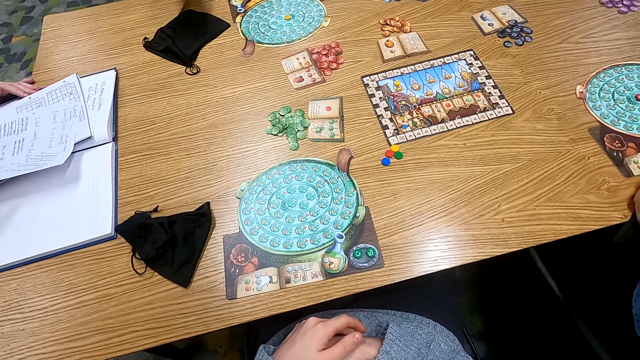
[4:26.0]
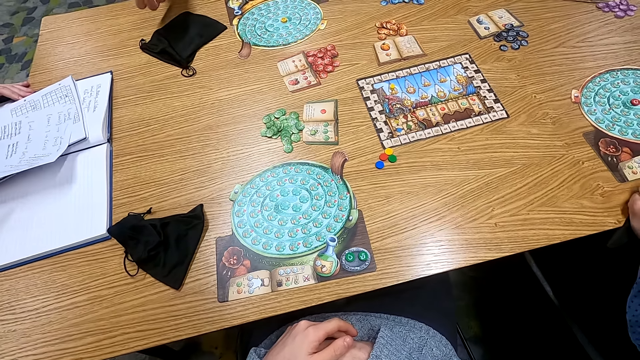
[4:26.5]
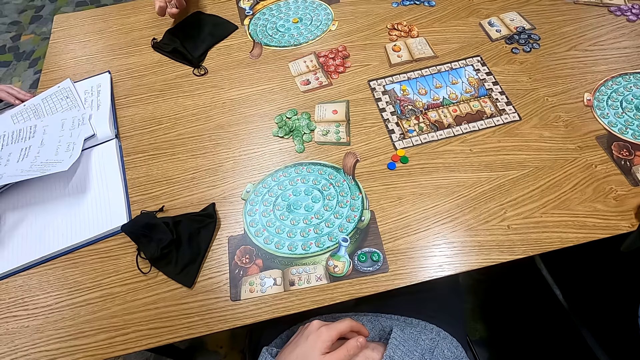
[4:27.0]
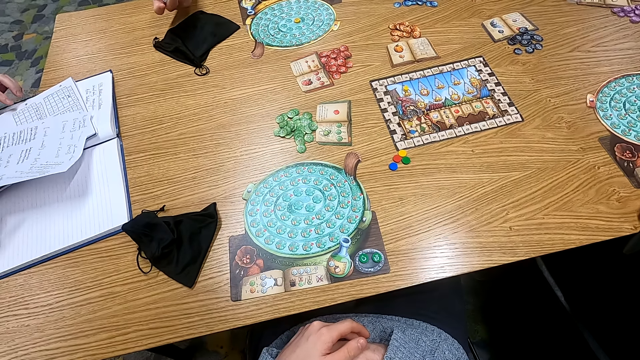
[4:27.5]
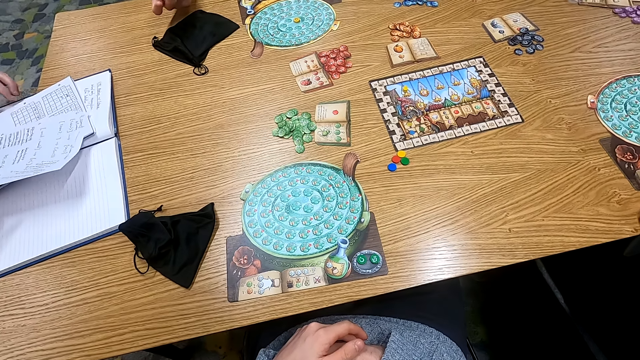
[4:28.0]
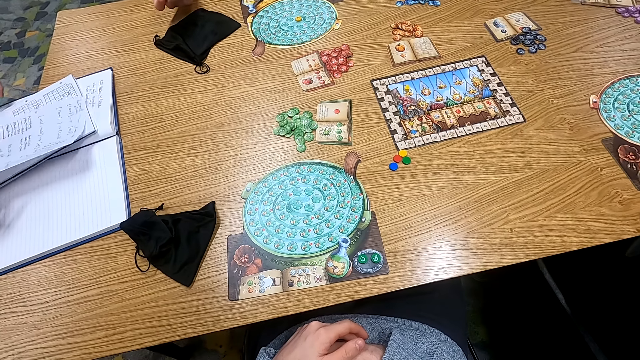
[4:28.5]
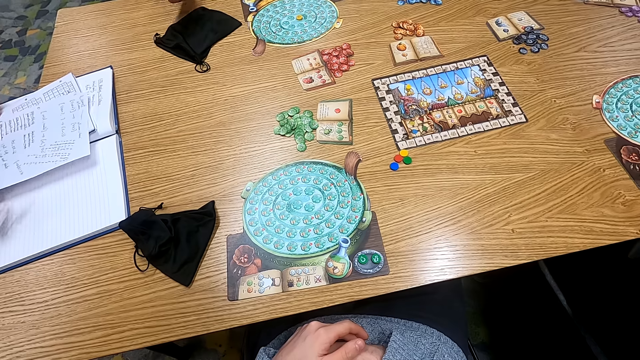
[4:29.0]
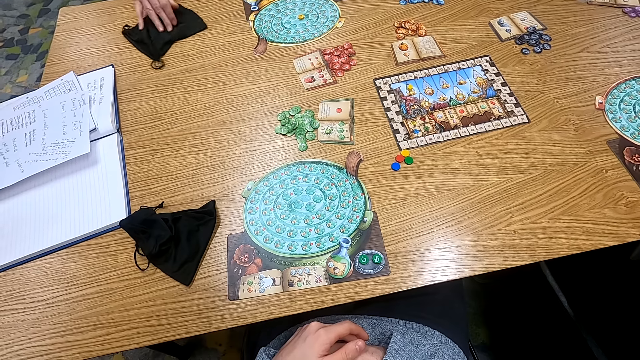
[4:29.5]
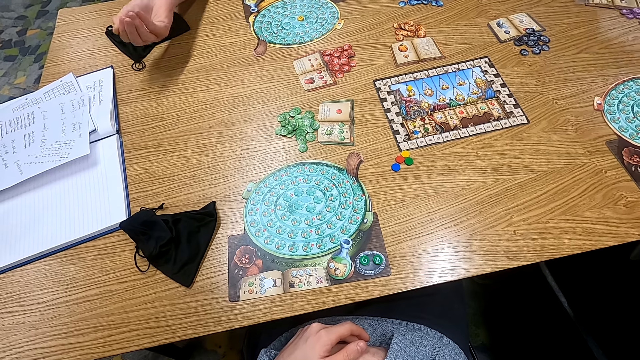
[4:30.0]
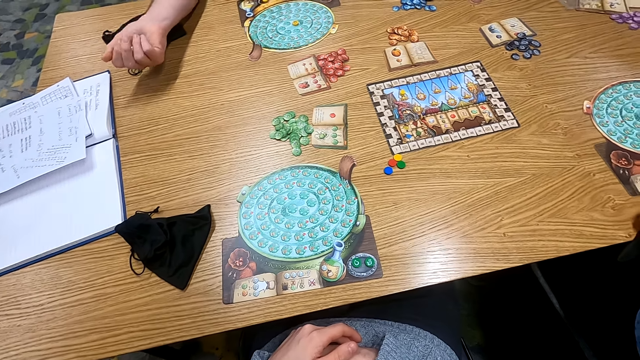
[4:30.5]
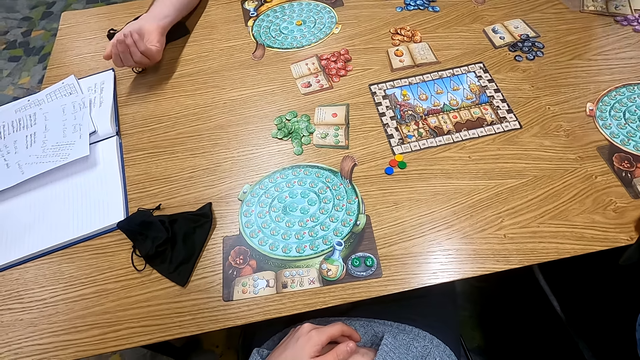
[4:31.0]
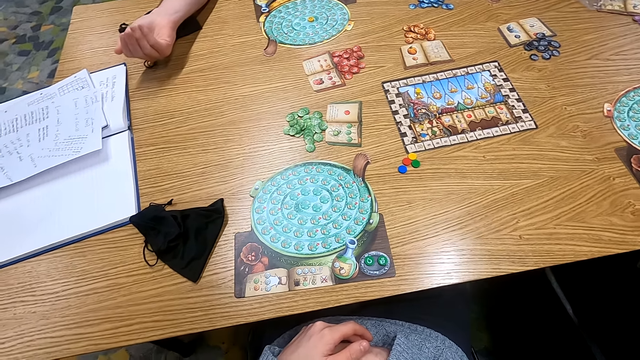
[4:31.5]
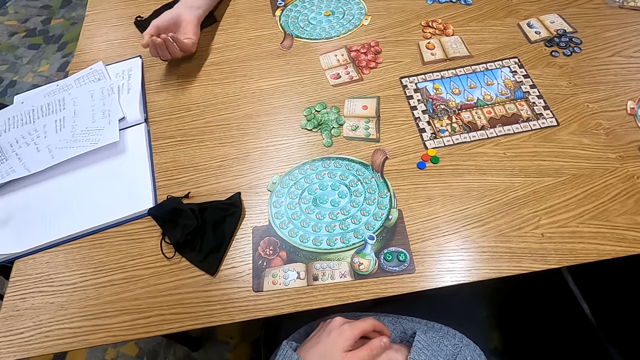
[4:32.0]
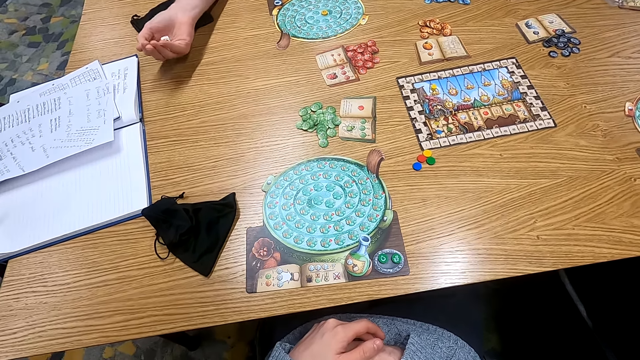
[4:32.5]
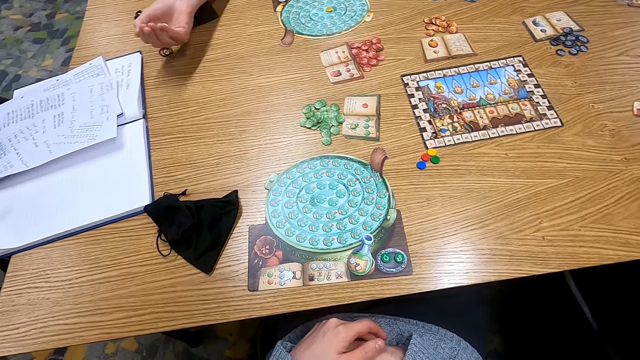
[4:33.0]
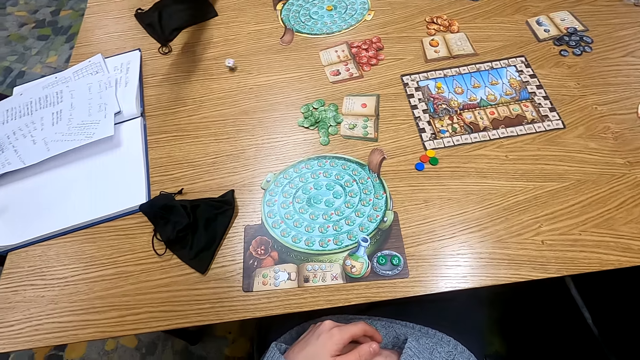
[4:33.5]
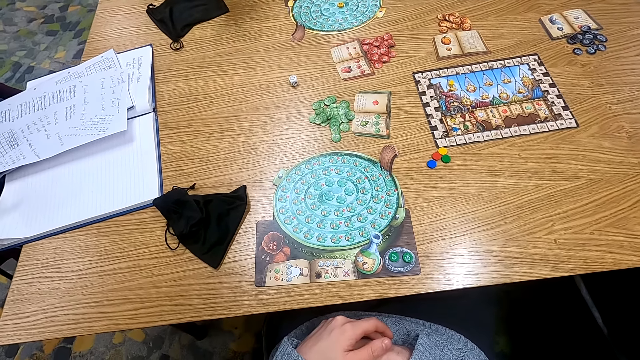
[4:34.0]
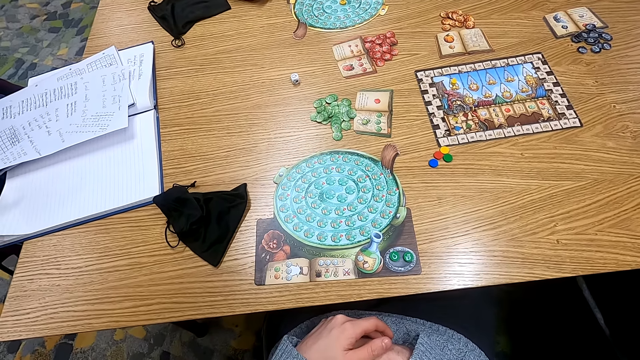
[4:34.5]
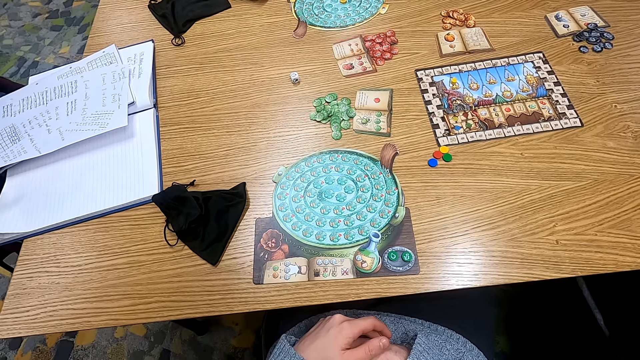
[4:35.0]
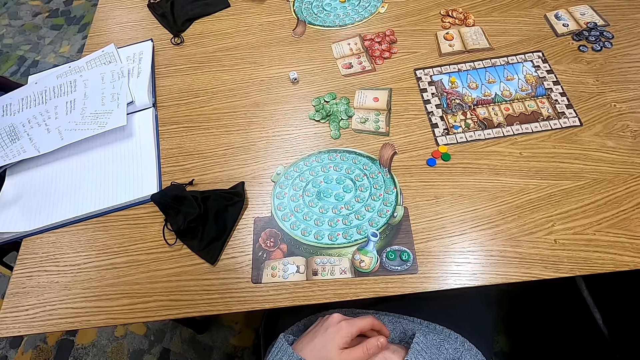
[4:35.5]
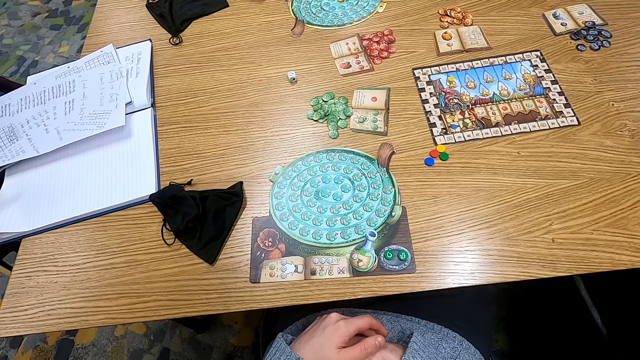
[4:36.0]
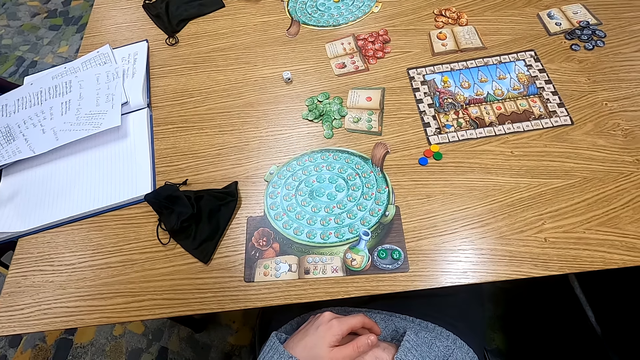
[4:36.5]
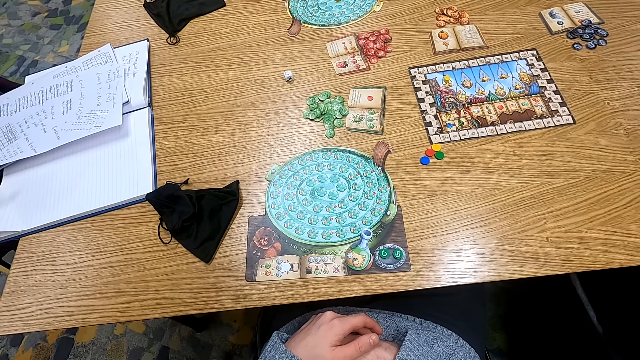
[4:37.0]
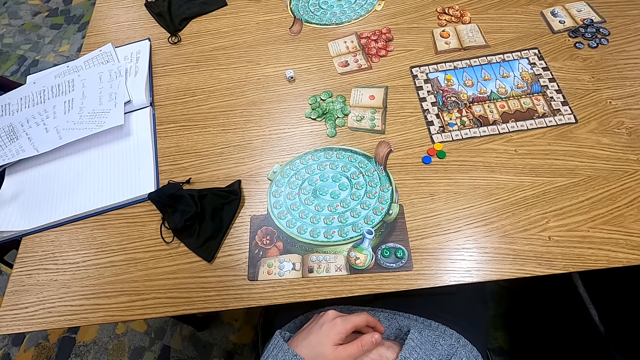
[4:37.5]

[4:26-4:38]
The camera wearer turns to the side. A man holds a paper. Another man holds a dice. The other man drops the dice on the table.

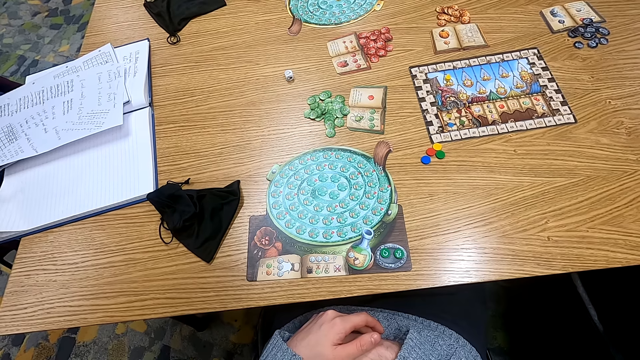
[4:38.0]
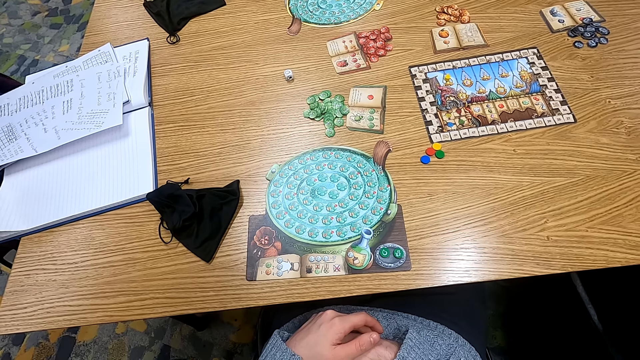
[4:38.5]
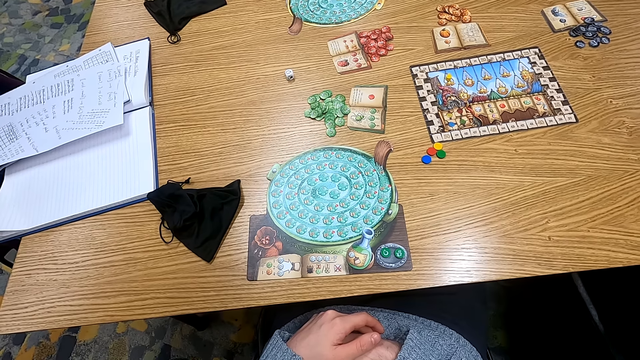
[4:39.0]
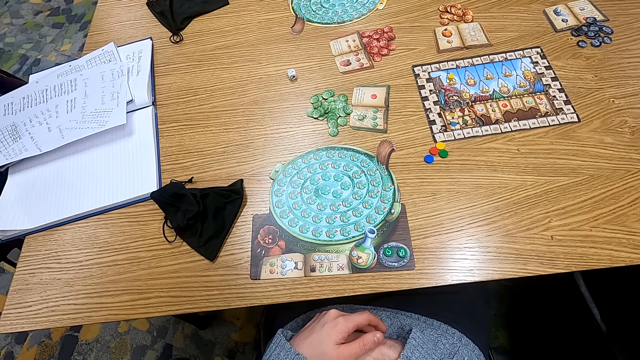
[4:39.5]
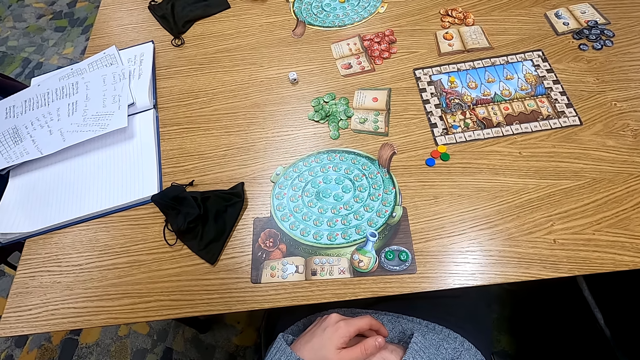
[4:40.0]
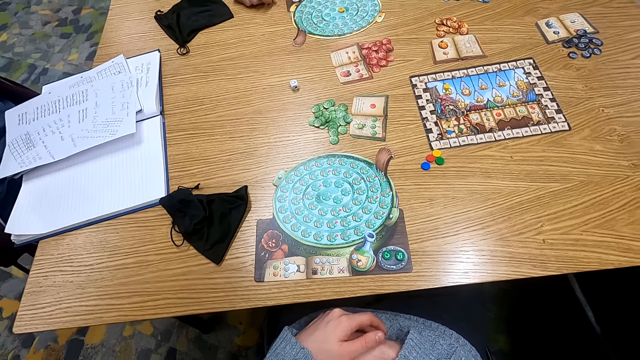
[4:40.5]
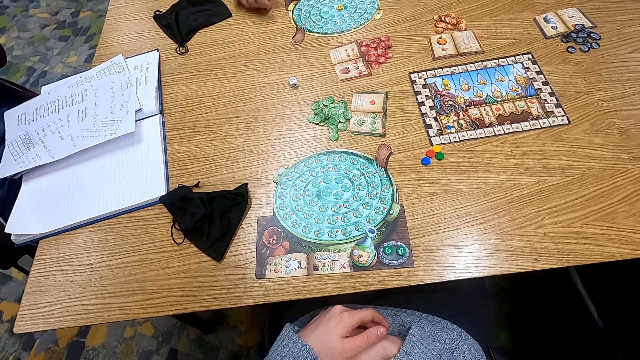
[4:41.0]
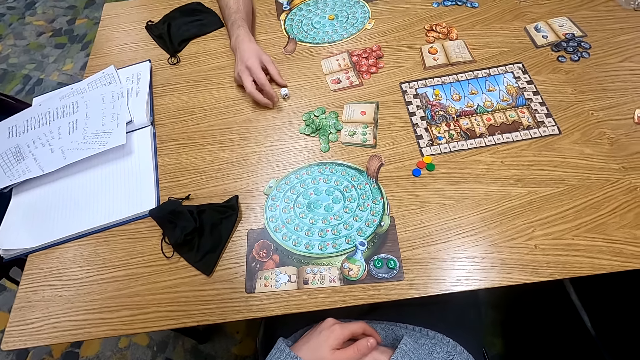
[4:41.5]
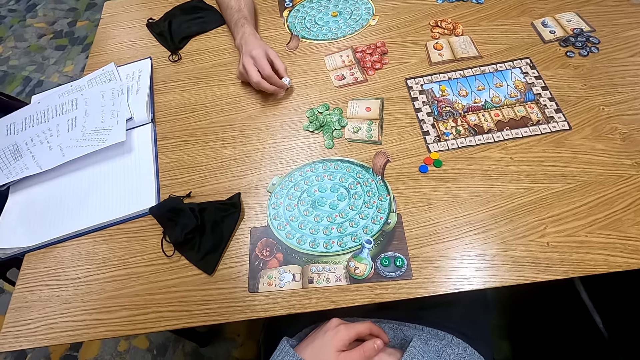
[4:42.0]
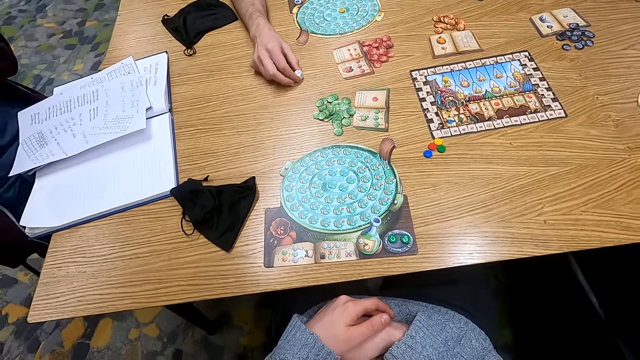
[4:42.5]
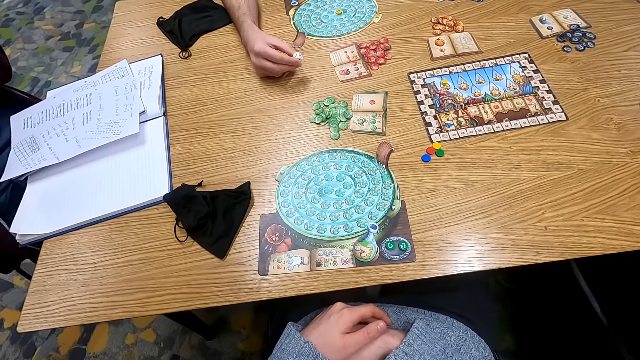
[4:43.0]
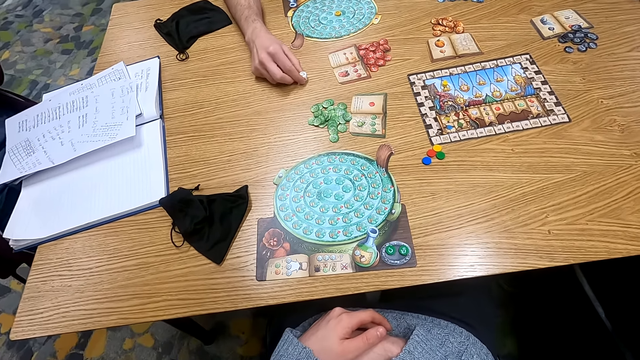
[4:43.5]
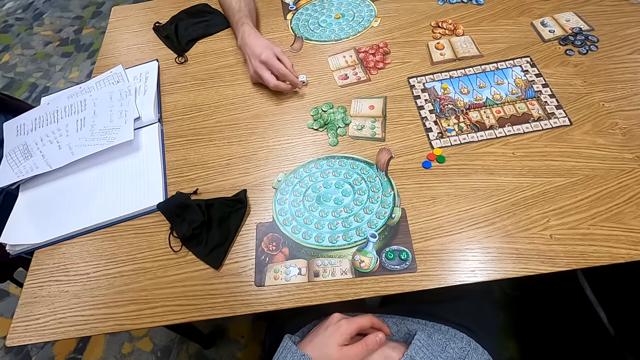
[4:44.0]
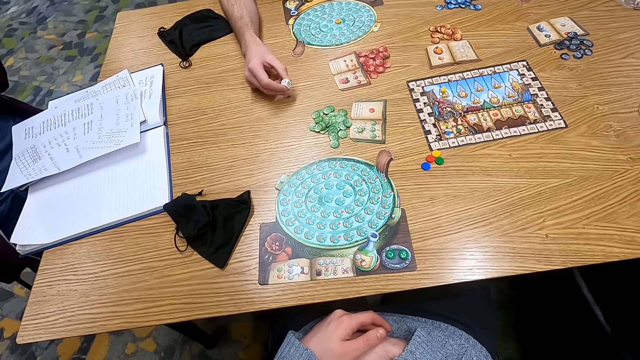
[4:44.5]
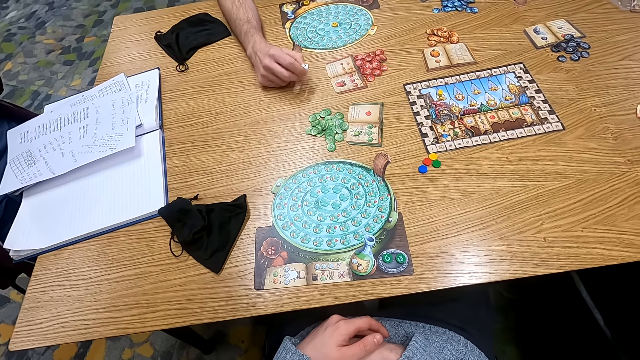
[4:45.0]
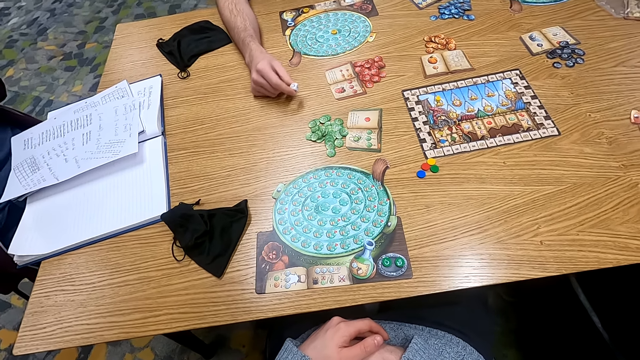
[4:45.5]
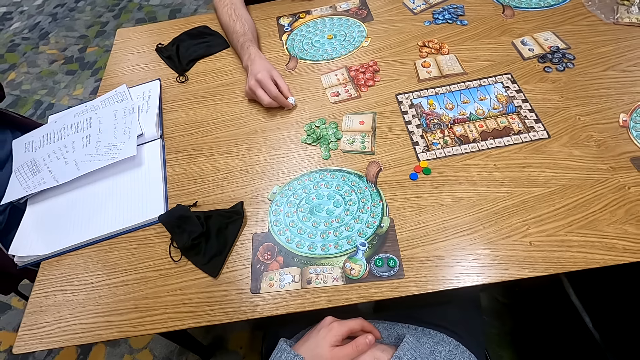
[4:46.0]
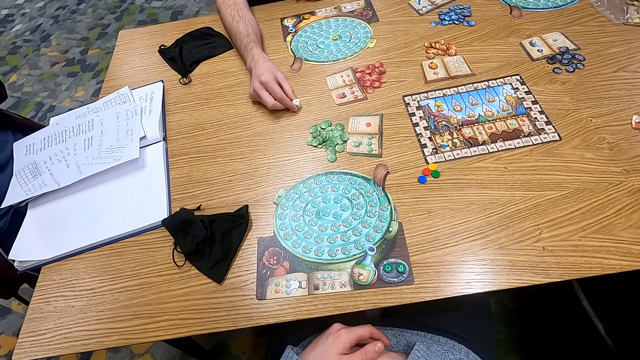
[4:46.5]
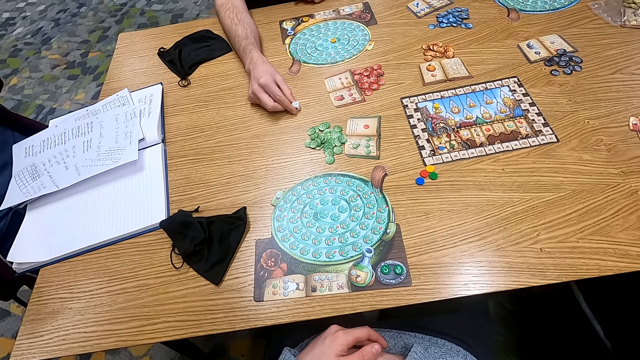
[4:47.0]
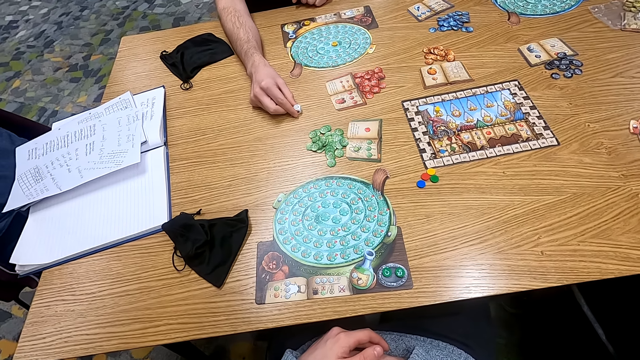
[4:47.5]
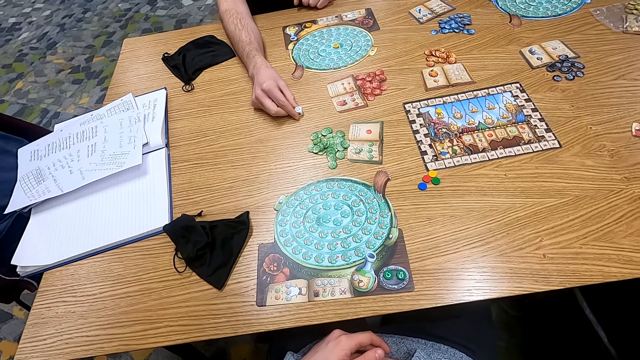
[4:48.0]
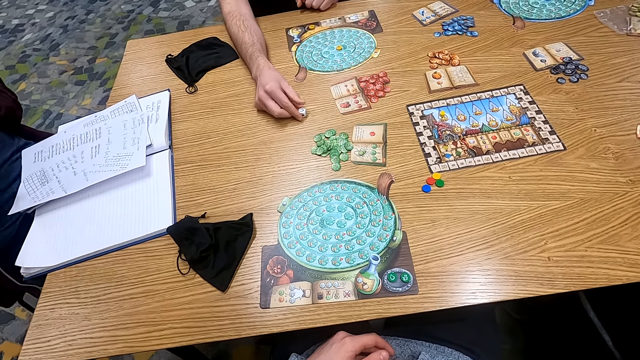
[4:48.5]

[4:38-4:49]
The camera wearer turns to the side. A man picks up a dice on the table. The camera wearer turns to the side. They turn to the side again. Another man puts the dice on the table. The first man holds the dice on the table. The other man picks up the dice.
